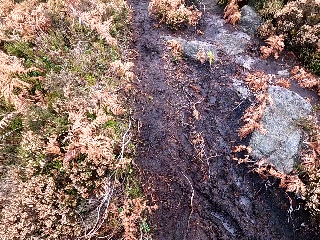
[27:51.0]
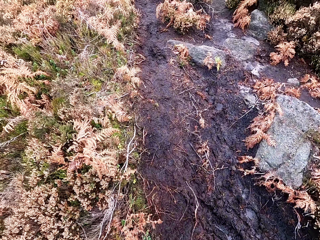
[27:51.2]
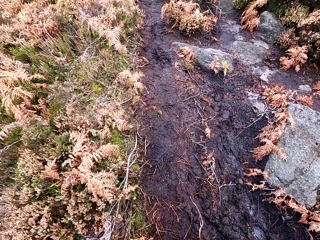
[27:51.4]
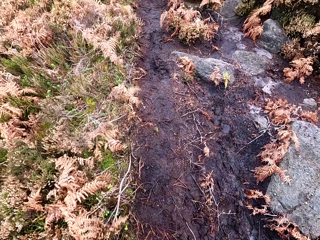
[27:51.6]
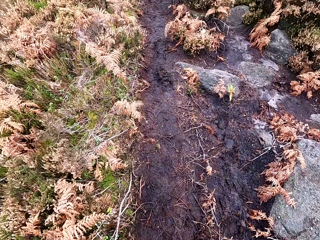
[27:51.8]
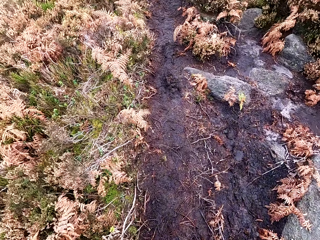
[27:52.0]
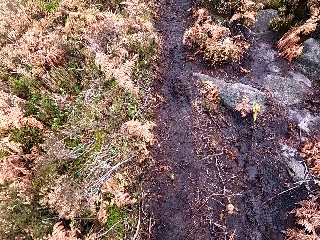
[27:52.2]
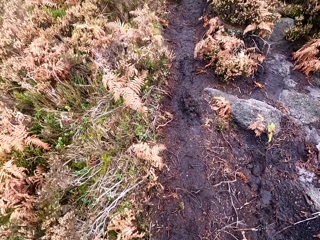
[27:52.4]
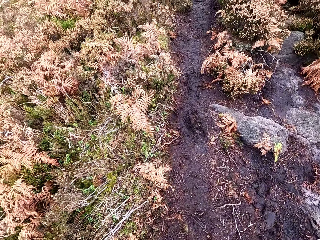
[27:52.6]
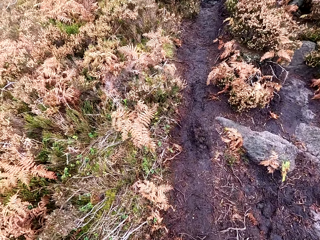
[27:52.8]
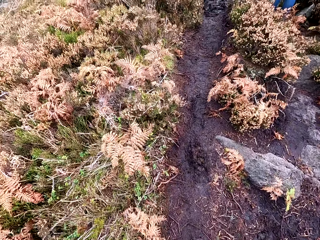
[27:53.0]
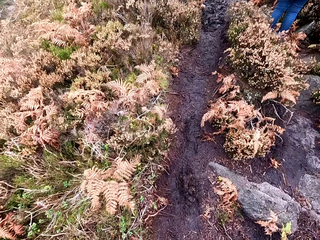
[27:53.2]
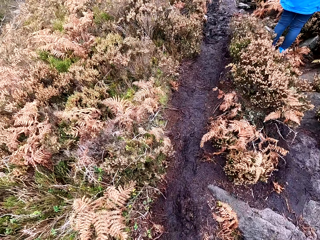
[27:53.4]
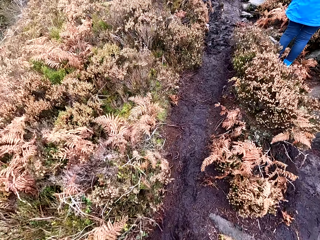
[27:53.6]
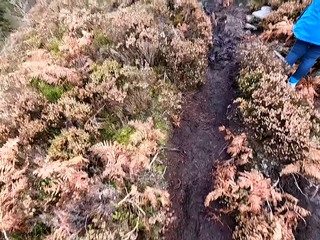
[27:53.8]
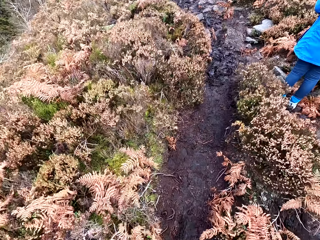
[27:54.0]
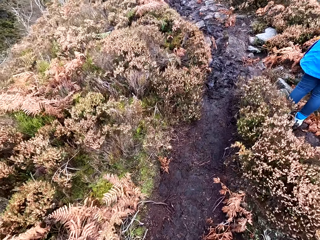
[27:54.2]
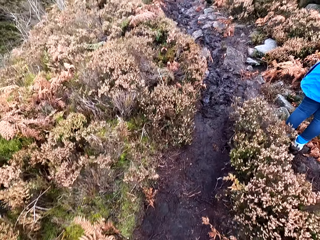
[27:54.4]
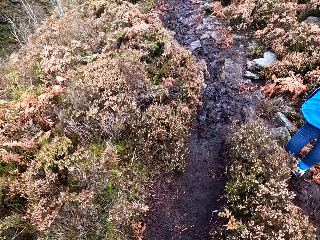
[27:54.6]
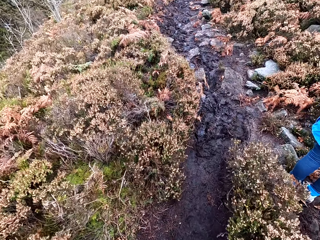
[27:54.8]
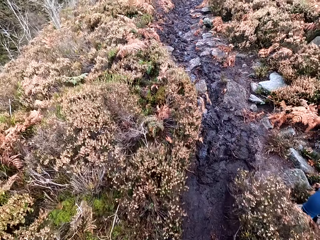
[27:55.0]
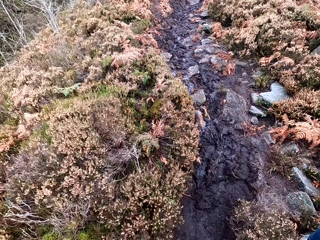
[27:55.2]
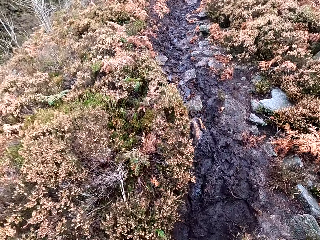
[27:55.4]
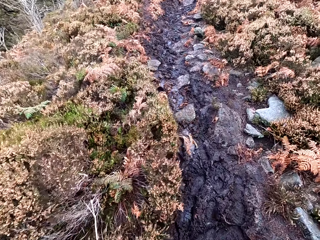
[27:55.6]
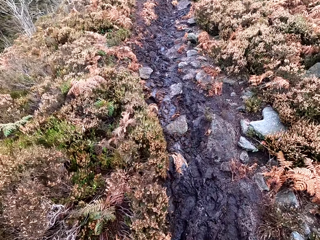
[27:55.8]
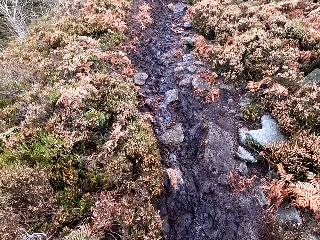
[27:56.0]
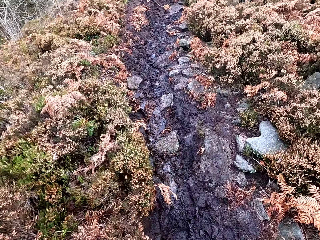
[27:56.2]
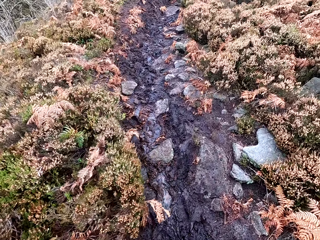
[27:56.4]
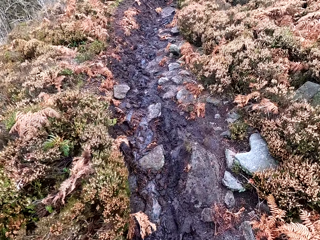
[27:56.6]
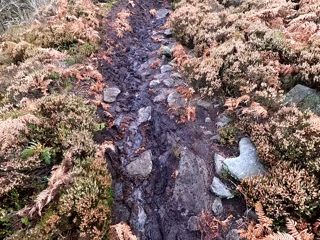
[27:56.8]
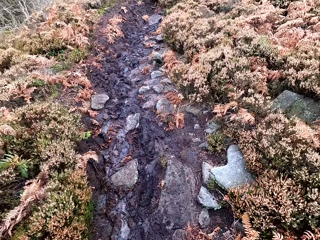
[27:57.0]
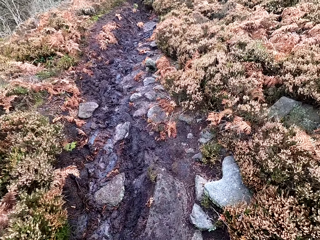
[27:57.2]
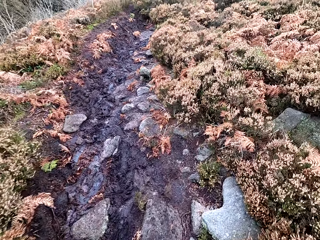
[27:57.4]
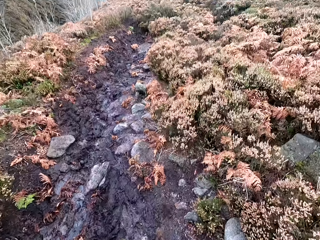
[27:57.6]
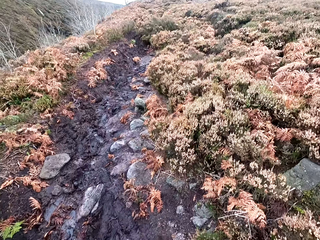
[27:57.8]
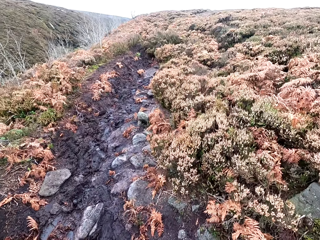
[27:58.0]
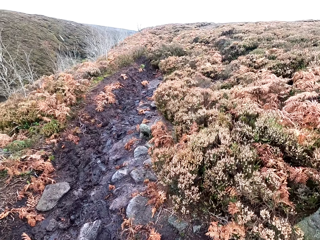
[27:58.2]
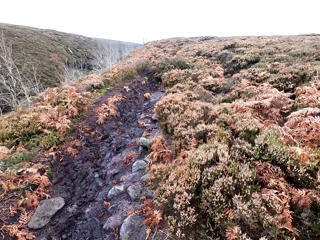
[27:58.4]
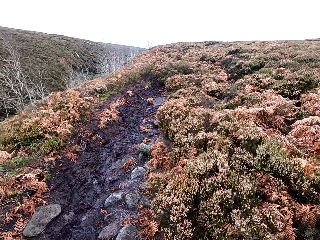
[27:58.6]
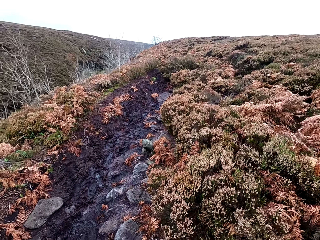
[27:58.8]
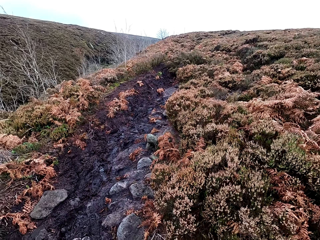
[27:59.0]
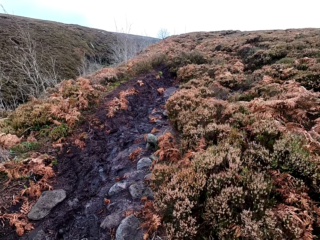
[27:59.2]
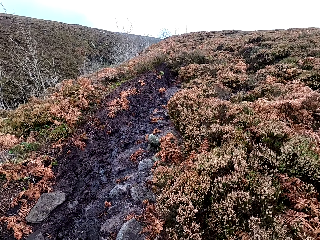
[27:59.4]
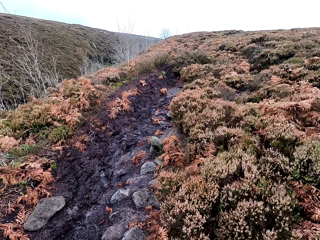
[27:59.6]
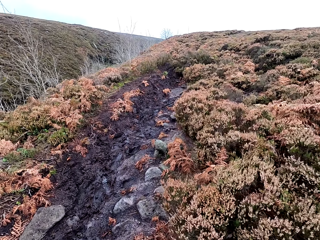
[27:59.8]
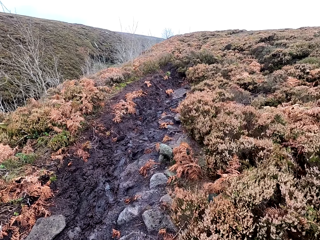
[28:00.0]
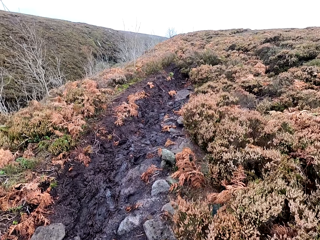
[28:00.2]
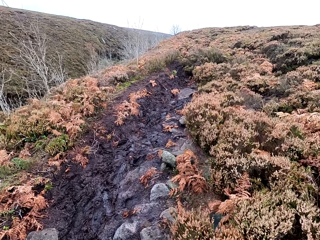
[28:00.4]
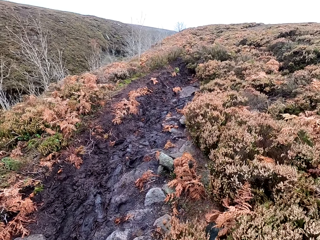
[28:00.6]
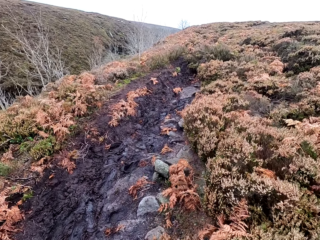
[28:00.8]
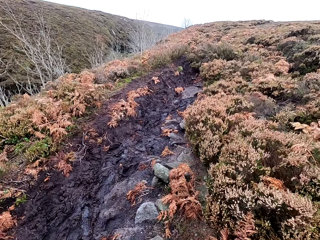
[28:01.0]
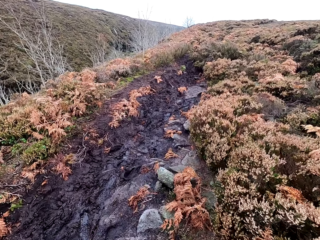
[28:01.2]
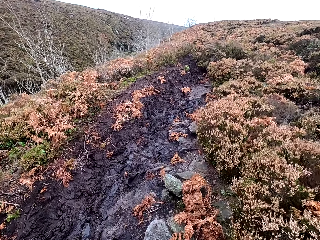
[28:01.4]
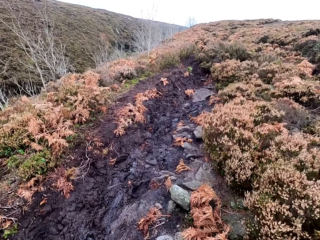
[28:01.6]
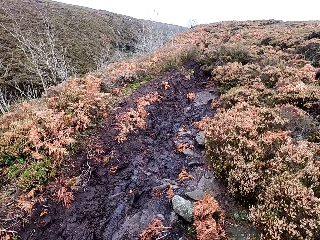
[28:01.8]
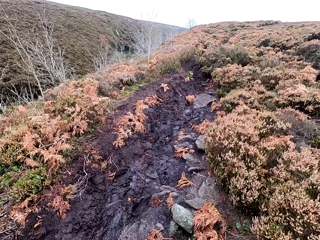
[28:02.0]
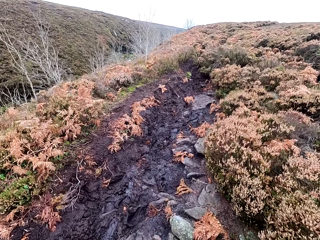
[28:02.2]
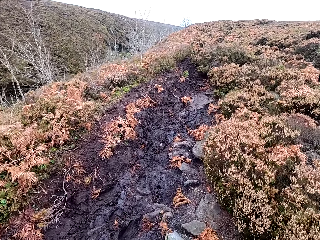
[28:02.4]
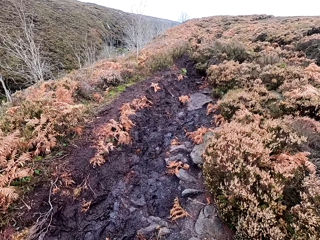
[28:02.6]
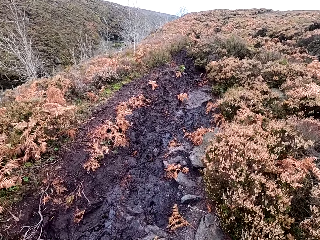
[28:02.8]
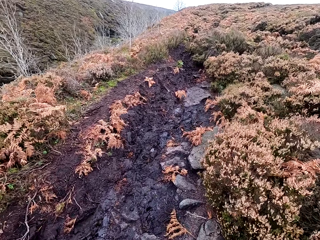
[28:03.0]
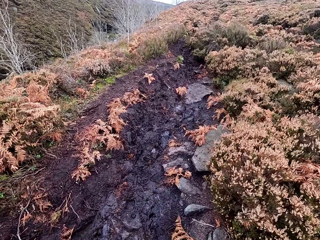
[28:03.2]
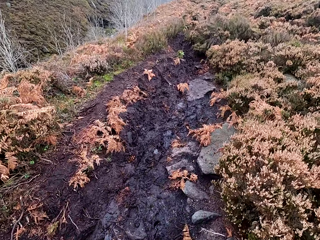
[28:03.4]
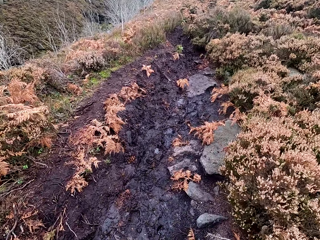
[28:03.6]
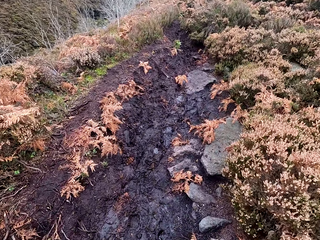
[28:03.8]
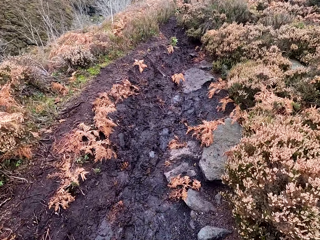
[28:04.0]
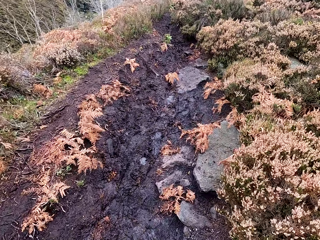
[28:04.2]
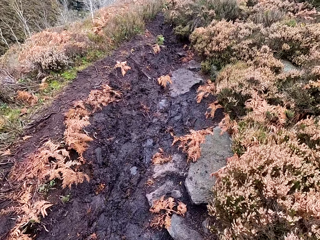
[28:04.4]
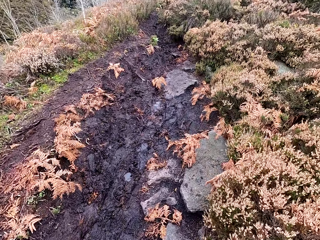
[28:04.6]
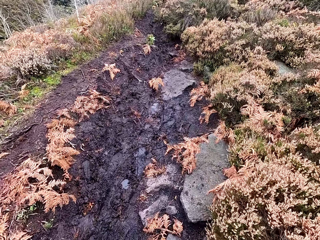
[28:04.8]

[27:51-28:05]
The camera wearer talks to a person while walking forward.

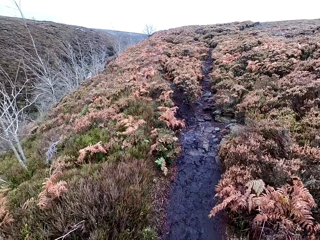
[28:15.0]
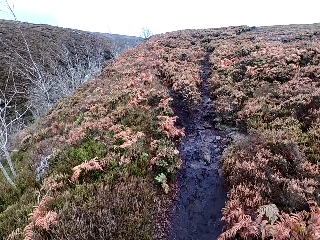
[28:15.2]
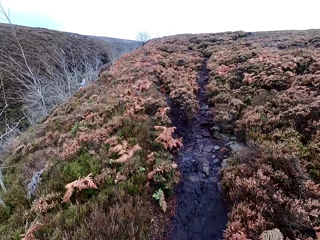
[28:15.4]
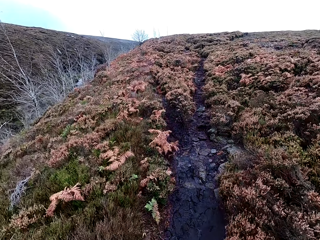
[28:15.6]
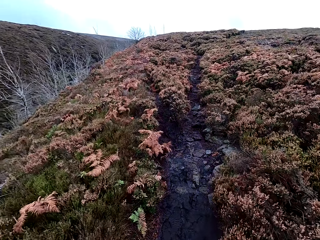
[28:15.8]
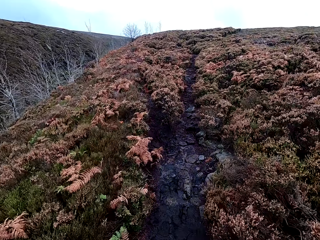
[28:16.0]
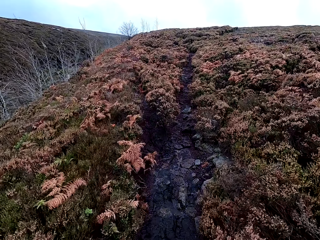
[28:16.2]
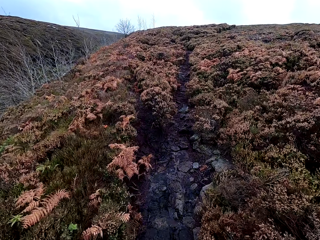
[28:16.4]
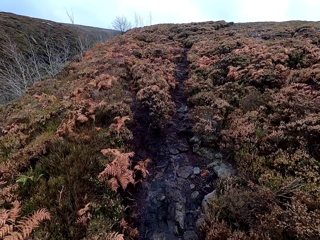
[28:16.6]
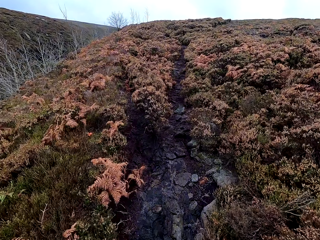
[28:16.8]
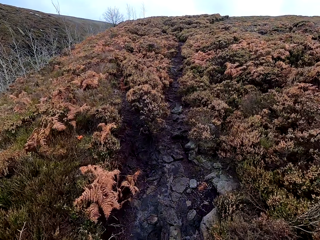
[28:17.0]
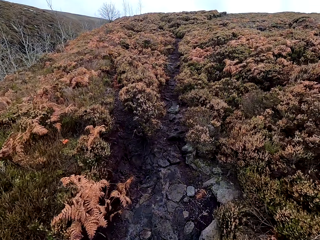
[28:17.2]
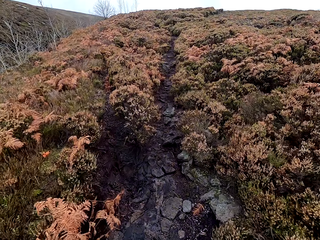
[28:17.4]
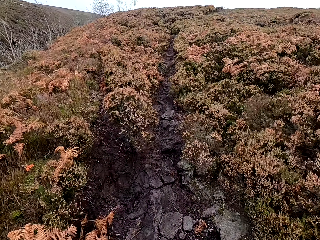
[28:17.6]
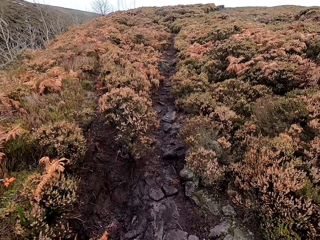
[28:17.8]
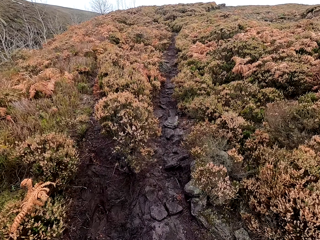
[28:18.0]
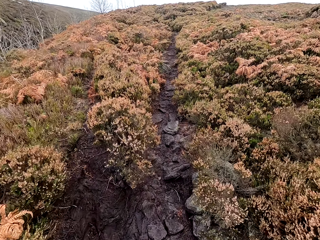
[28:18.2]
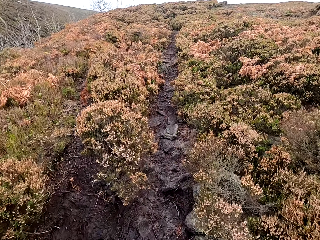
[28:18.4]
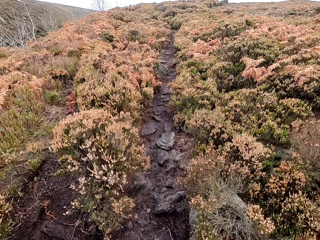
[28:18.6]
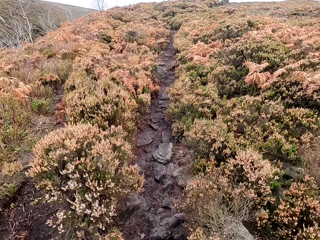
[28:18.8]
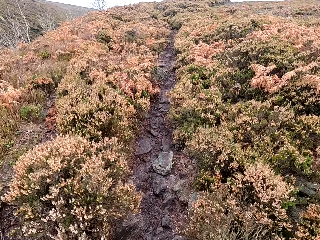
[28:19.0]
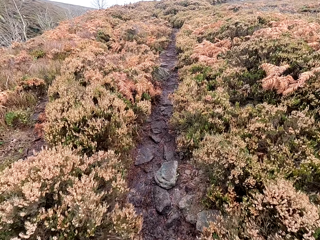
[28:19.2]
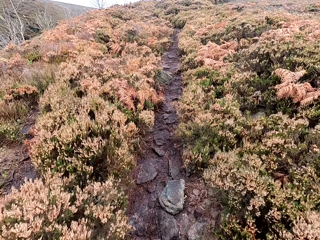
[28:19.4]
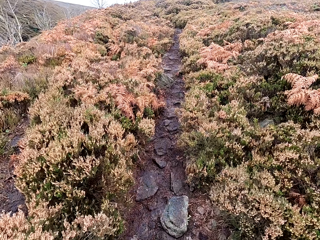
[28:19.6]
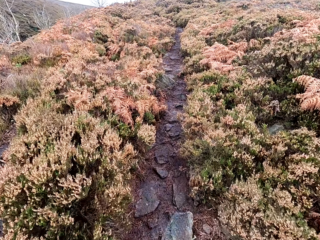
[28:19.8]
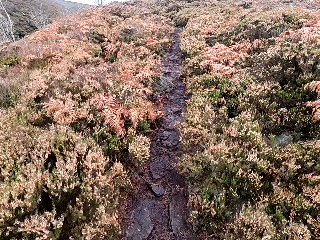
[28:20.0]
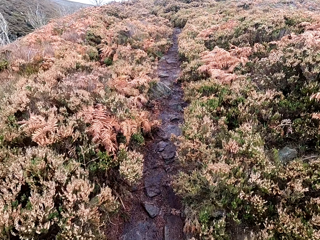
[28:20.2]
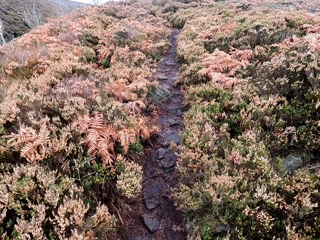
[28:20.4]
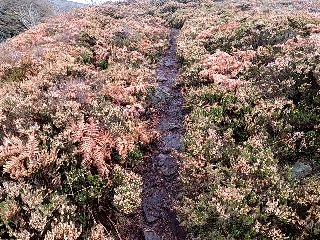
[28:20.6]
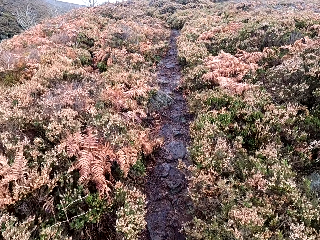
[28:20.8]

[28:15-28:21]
The camera wearer lowers the camera.

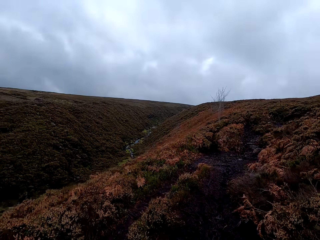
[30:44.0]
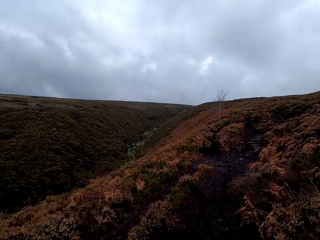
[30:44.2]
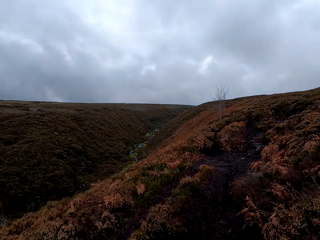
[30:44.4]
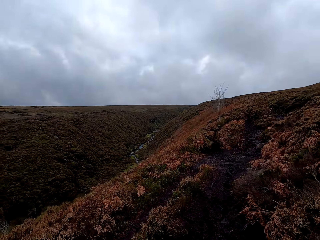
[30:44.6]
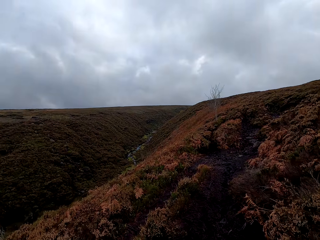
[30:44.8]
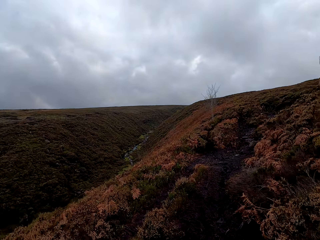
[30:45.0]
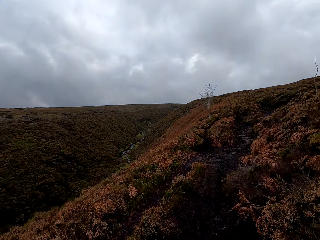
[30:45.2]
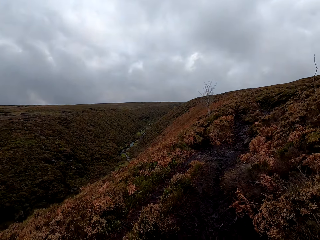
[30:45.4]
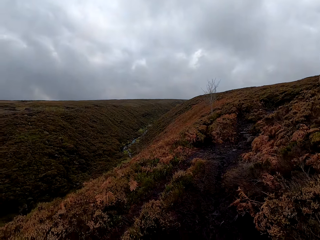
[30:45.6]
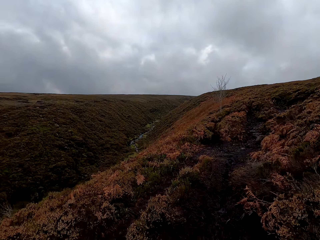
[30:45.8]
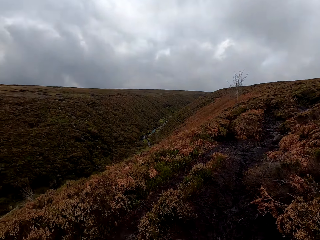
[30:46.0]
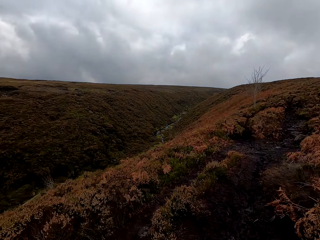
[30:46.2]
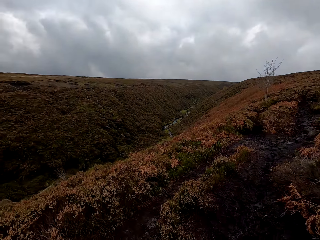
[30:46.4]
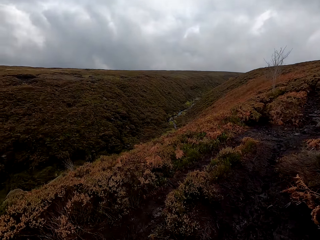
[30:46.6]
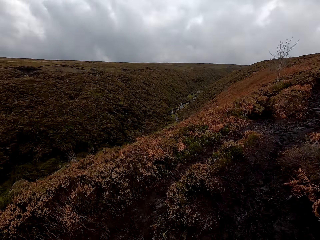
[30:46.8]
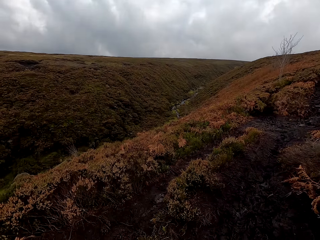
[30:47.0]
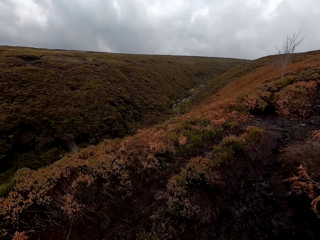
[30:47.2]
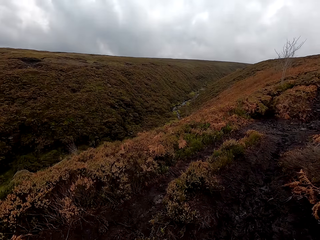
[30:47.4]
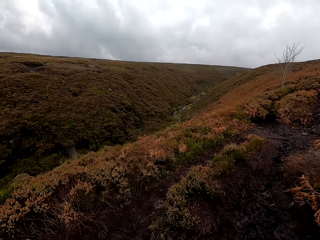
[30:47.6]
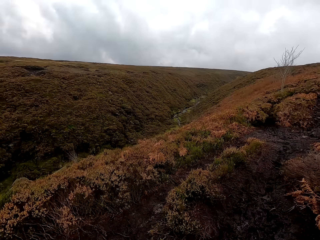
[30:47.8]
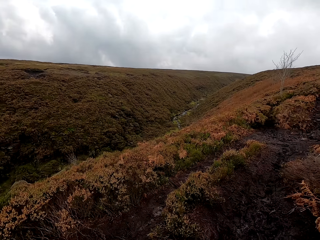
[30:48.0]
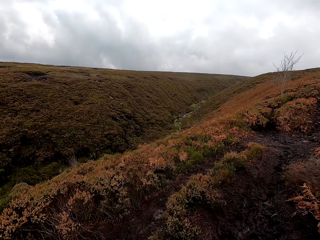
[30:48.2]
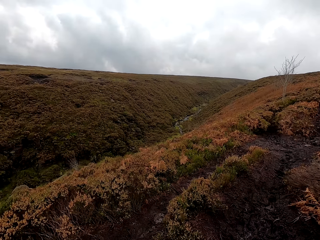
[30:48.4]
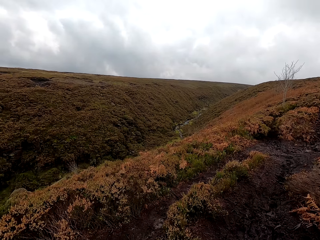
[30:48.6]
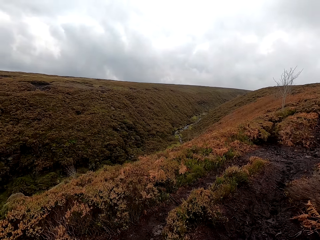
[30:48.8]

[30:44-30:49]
The camera wearer stops walking. They view the hill.
